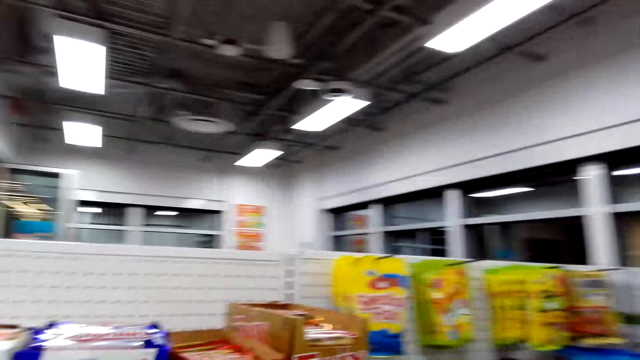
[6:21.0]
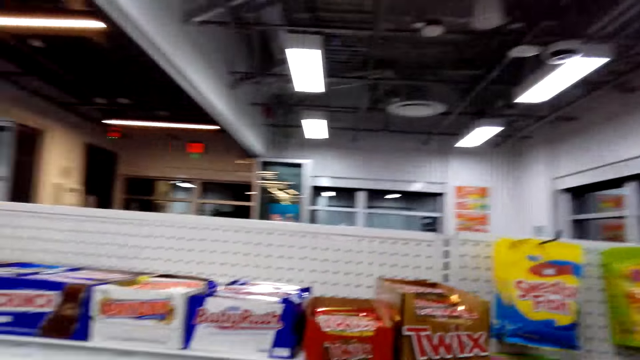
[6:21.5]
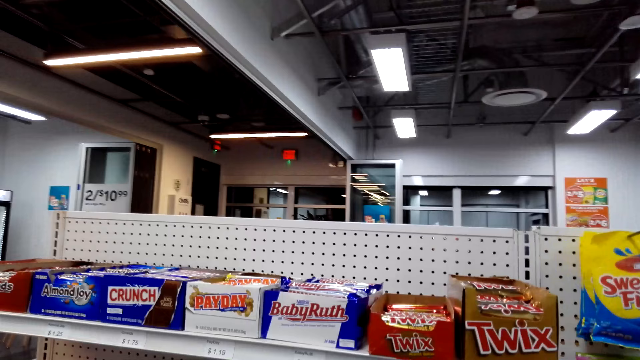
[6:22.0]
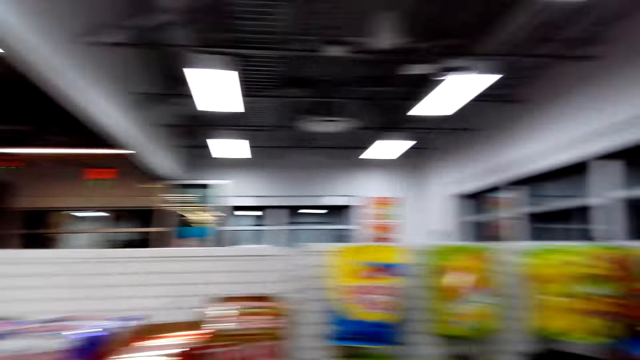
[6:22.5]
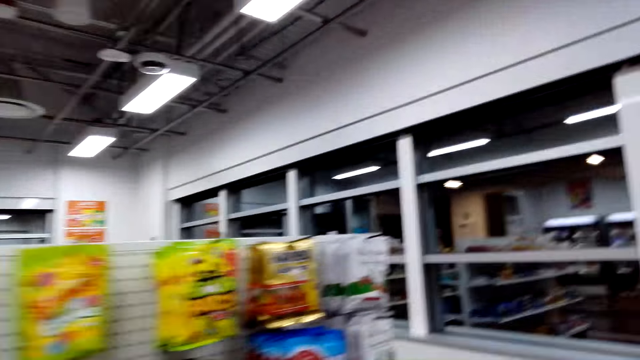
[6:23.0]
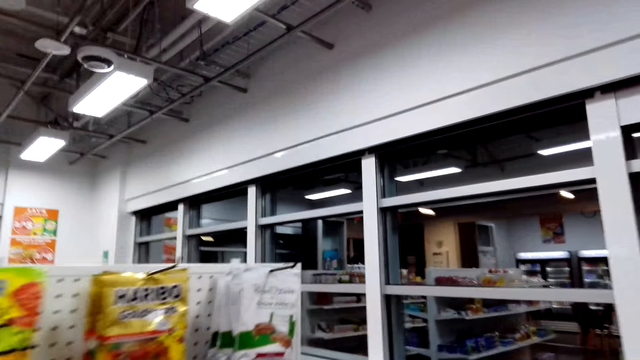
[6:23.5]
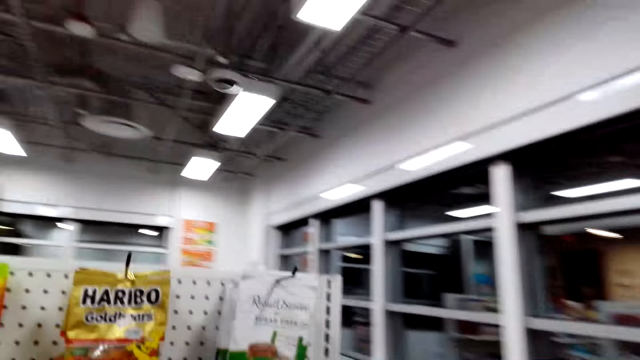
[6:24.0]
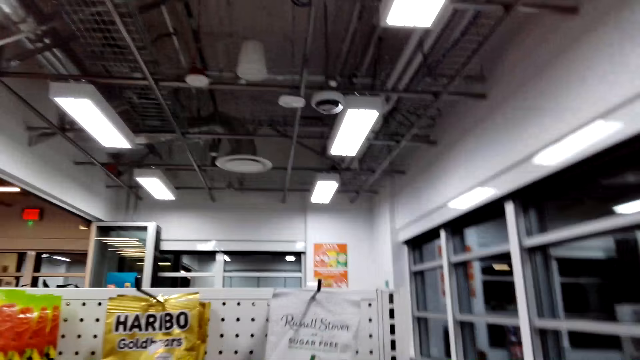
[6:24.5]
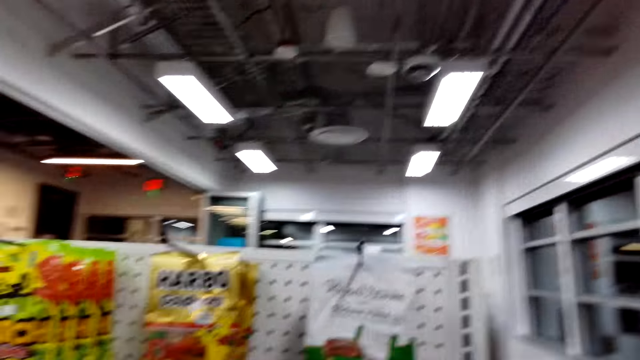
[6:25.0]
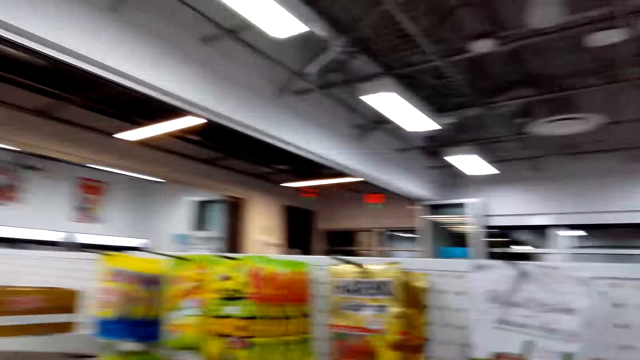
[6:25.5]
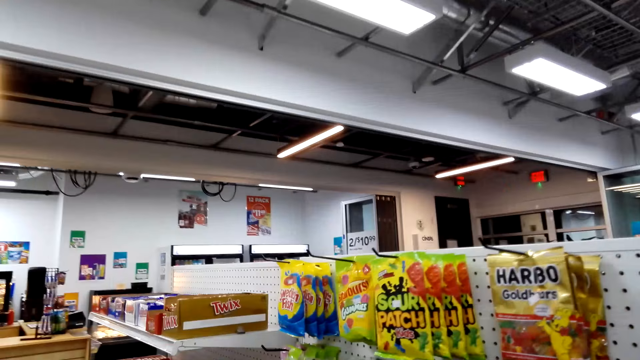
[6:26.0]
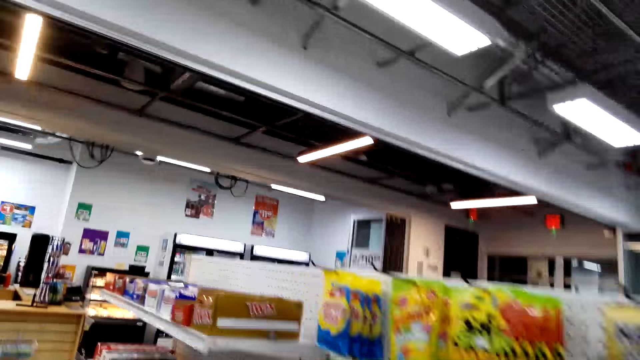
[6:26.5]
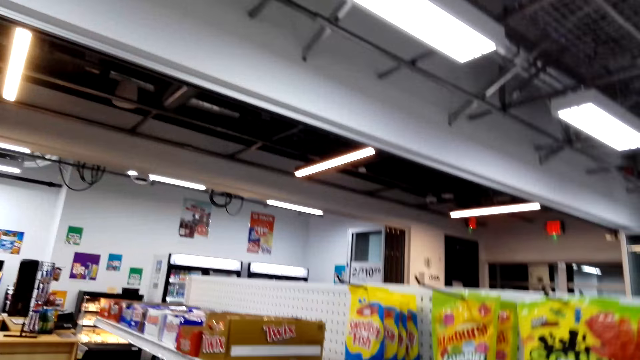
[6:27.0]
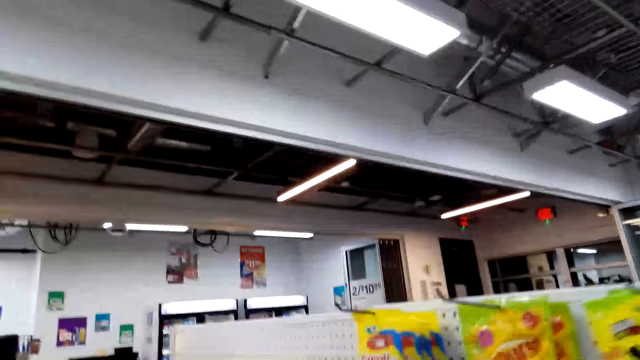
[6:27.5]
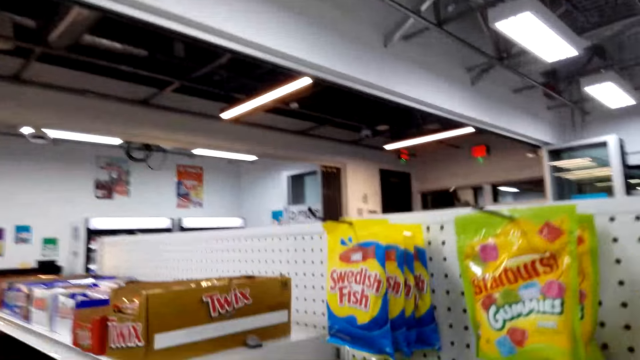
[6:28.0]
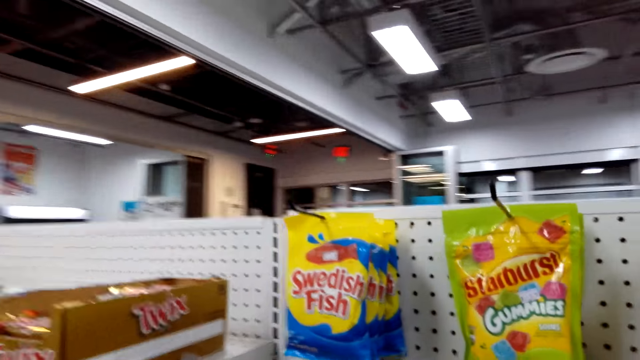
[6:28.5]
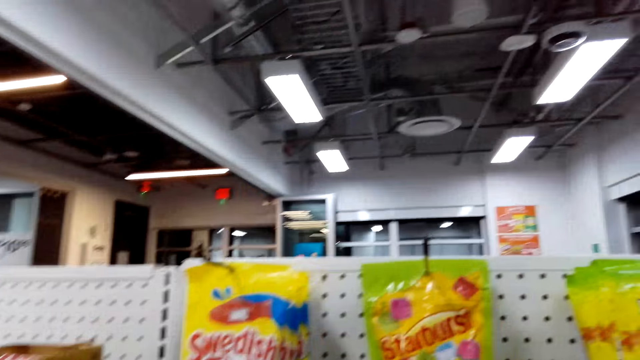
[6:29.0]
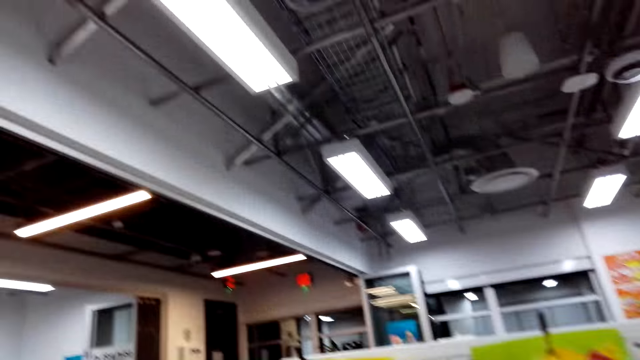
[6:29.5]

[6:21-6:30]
The camera wearer looks at candies on the shelves.

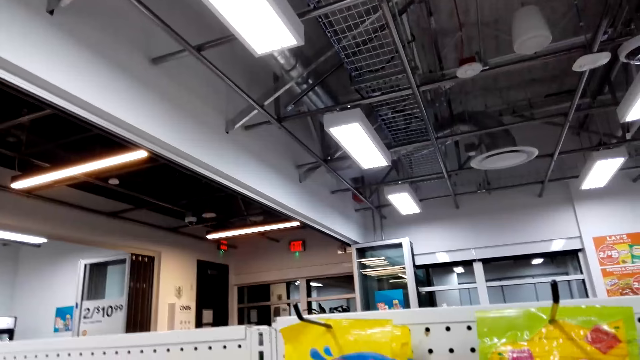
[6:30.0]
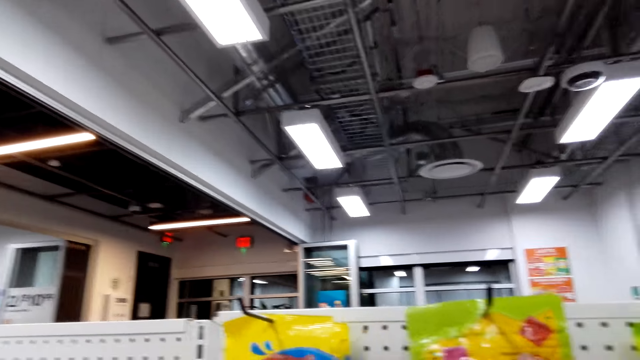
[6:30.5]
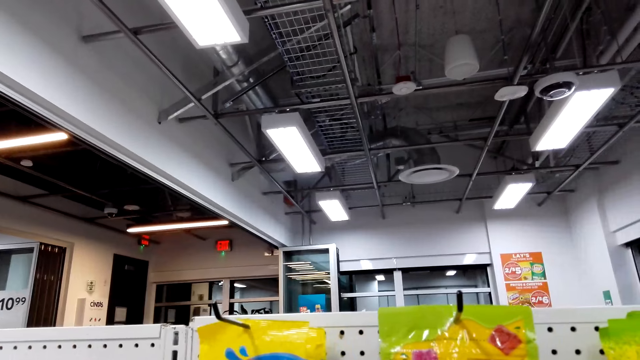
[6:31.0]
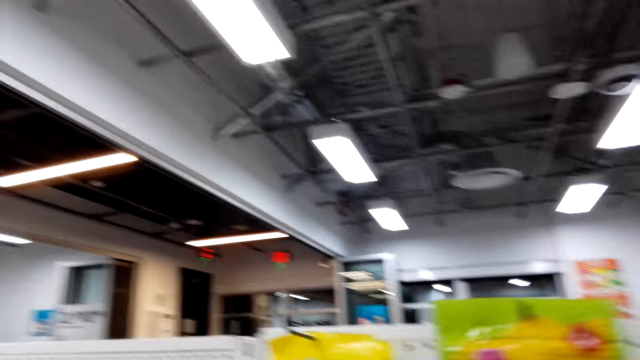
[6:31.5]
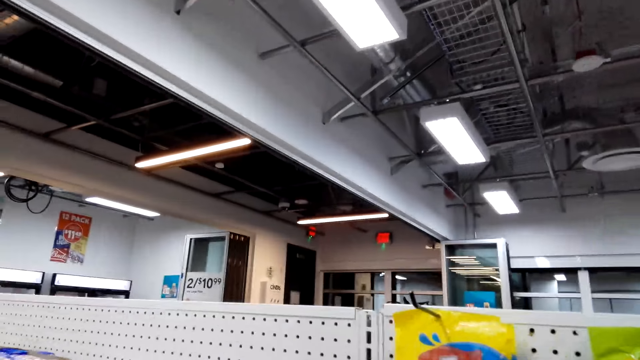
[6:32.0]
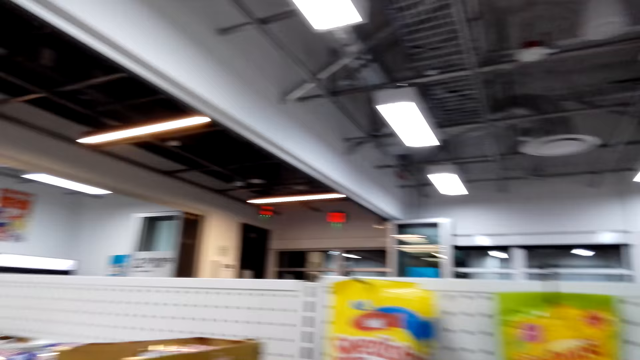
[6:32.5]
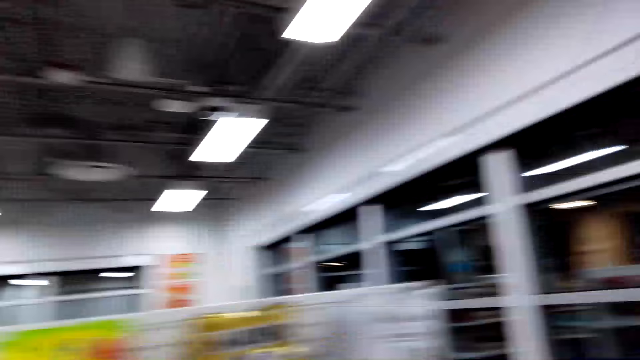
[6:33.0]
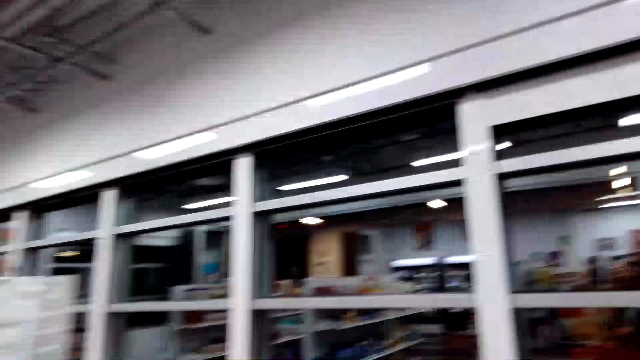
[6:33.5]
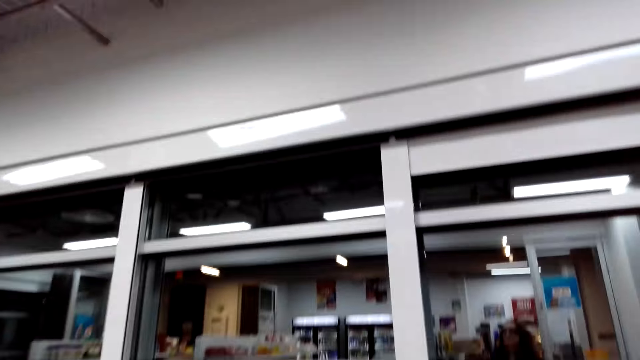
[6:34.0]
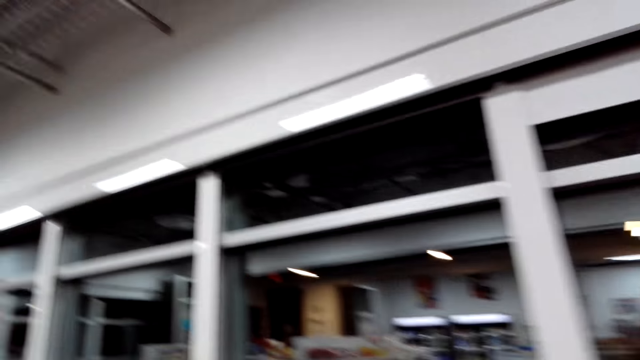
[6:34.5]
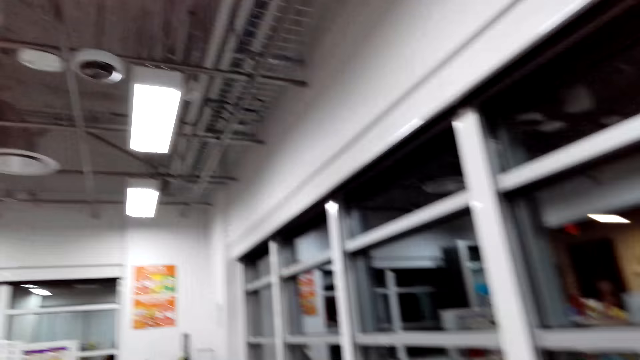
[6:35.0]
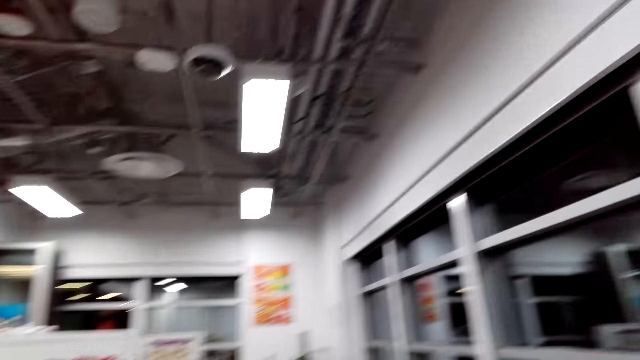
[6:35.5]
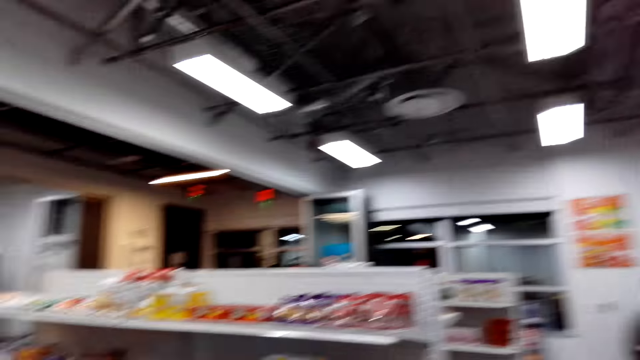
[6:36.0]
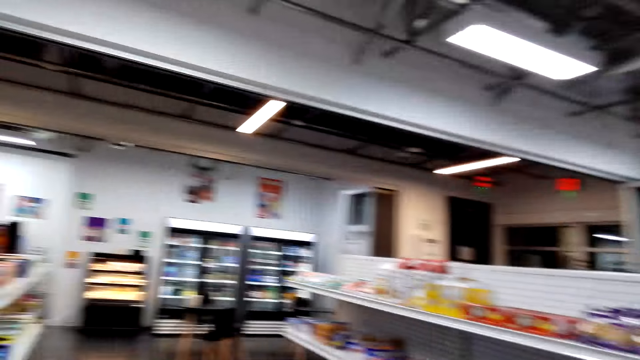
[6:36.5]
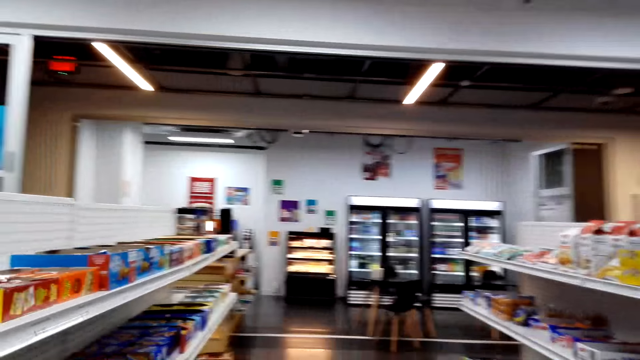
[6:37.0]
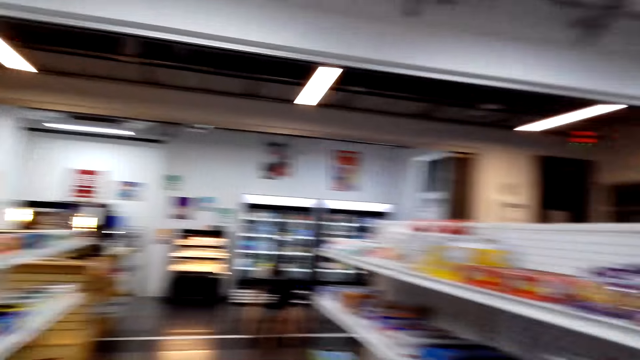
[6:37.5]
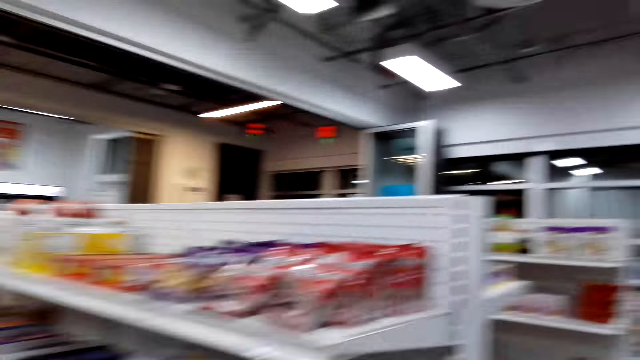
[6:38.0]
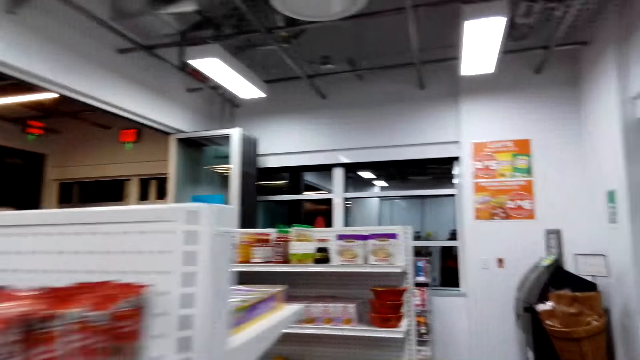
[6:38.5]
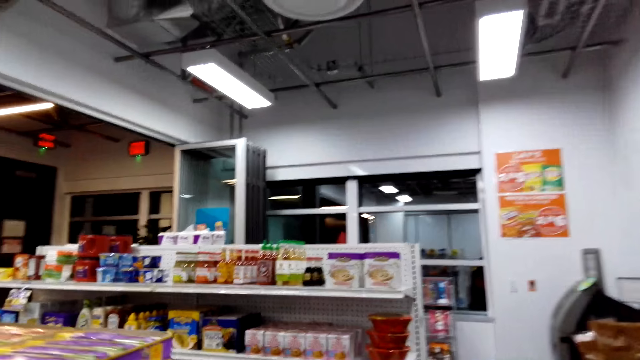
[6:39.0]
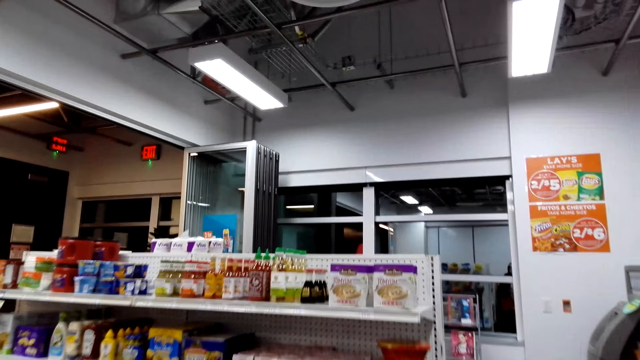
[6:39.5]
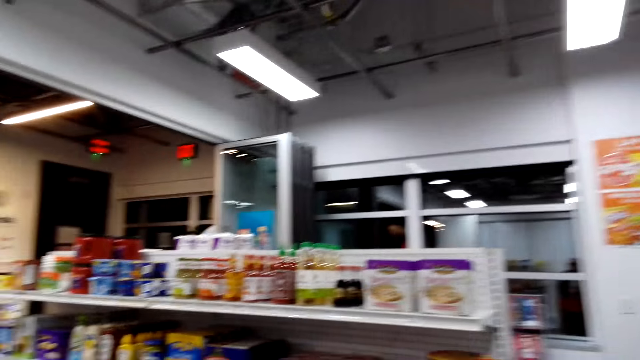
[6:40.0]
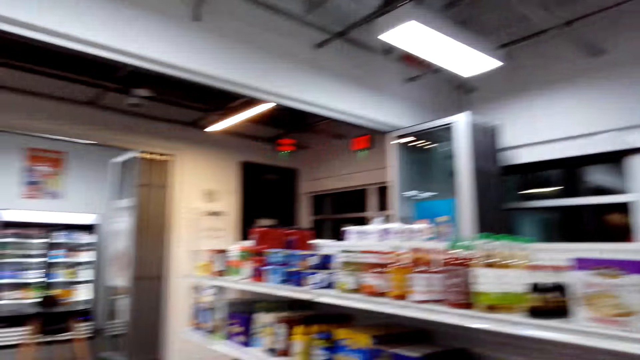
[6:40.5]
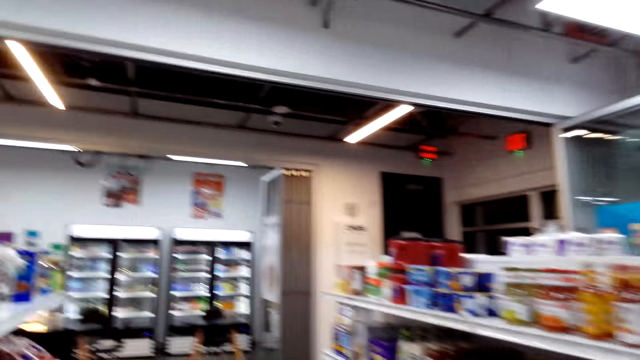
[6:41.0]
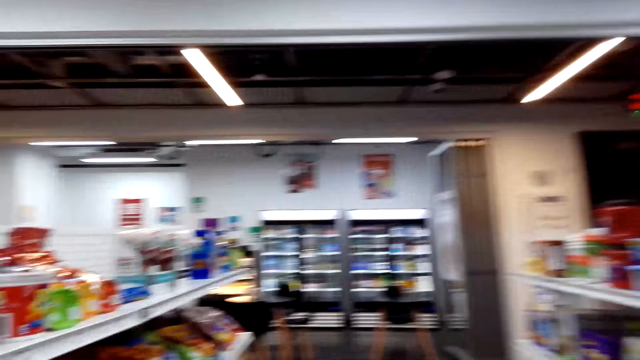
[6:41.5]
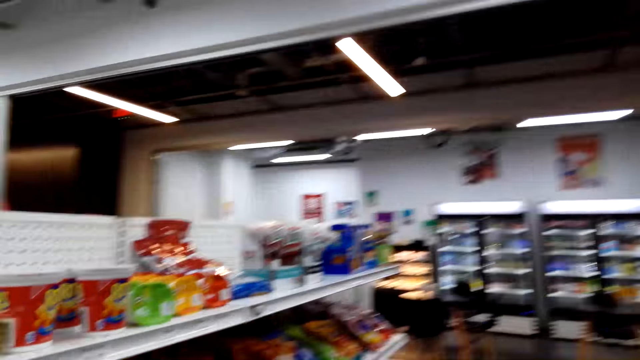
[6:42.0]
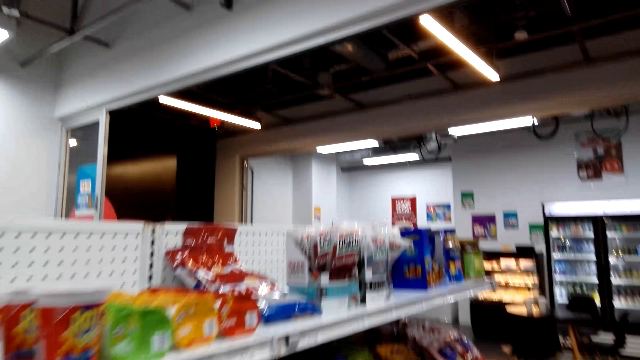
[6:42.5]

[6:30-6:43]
The camera wearer picks a packet of candies. They walk. They look around.
